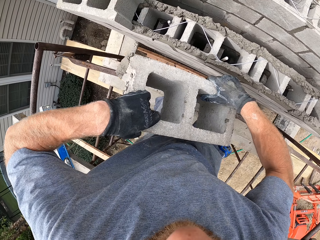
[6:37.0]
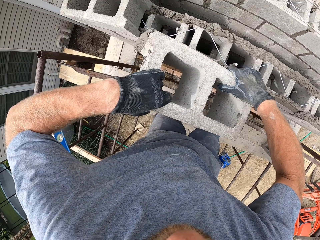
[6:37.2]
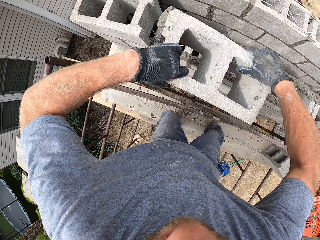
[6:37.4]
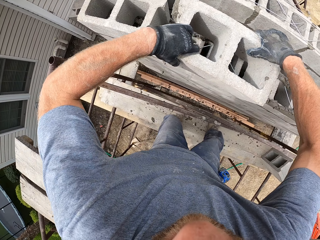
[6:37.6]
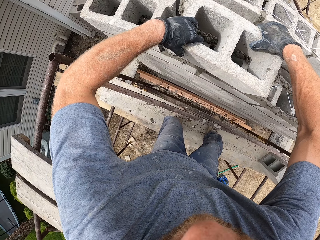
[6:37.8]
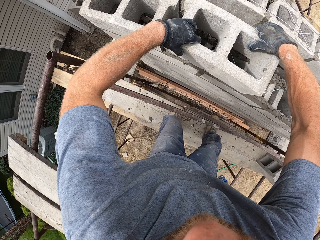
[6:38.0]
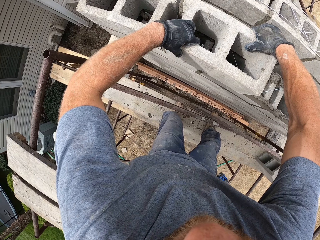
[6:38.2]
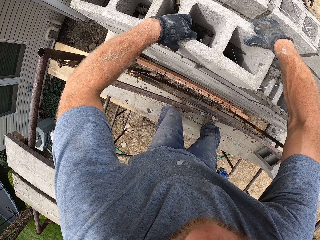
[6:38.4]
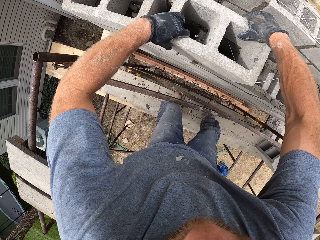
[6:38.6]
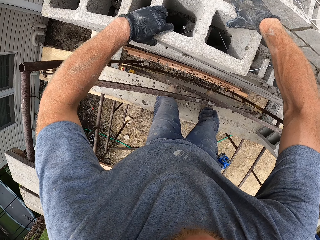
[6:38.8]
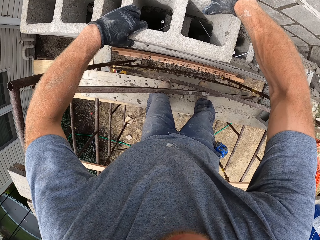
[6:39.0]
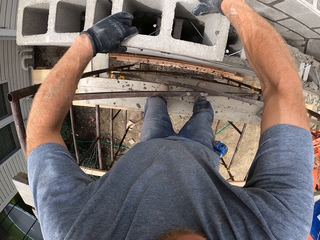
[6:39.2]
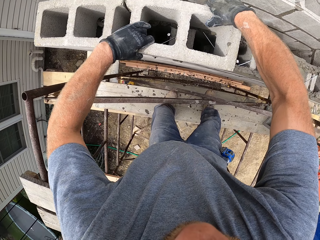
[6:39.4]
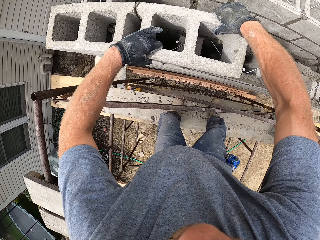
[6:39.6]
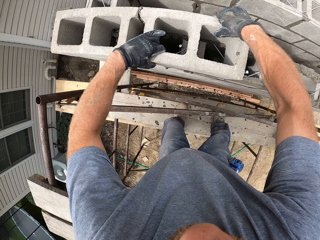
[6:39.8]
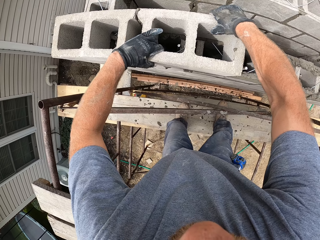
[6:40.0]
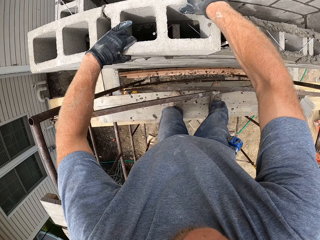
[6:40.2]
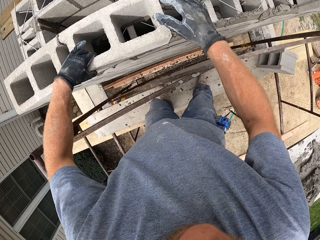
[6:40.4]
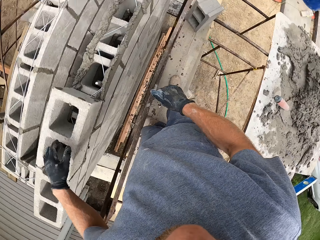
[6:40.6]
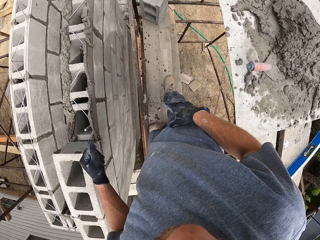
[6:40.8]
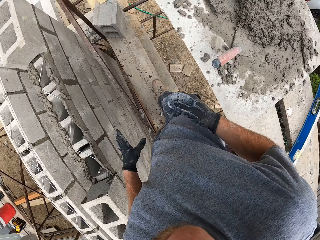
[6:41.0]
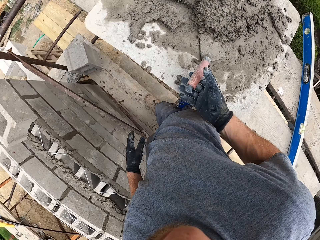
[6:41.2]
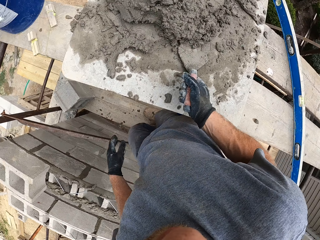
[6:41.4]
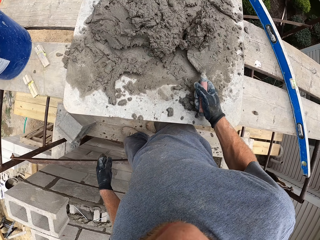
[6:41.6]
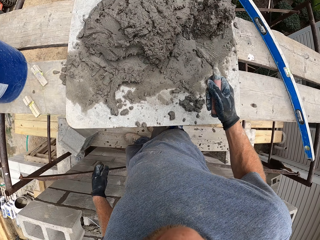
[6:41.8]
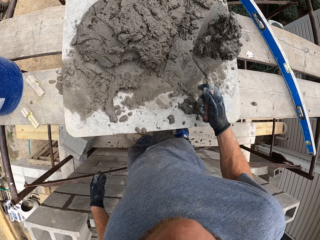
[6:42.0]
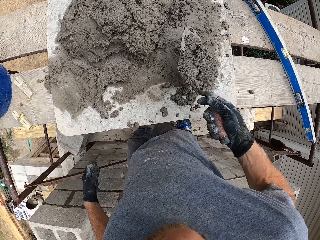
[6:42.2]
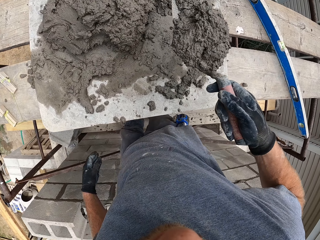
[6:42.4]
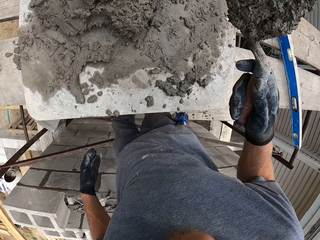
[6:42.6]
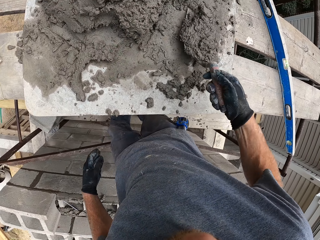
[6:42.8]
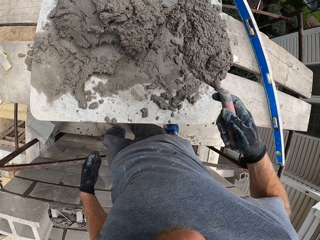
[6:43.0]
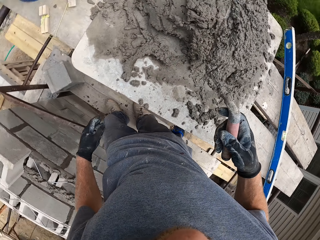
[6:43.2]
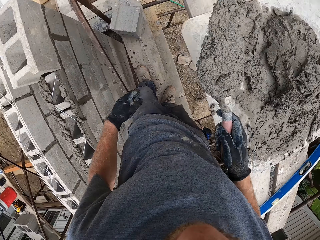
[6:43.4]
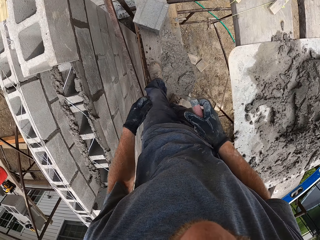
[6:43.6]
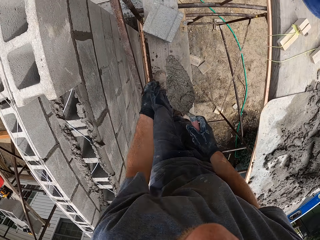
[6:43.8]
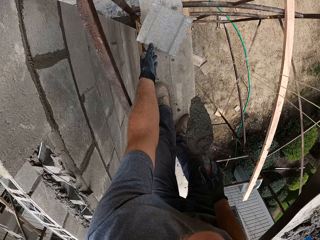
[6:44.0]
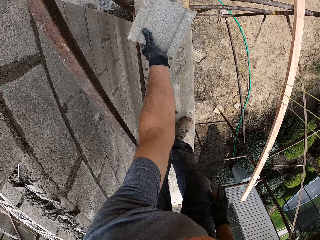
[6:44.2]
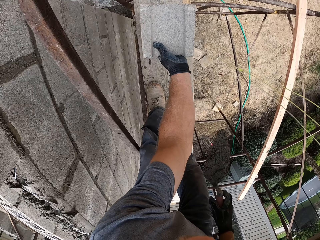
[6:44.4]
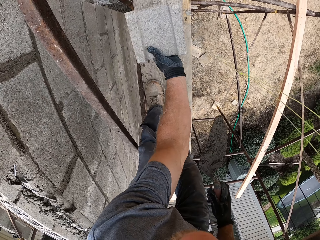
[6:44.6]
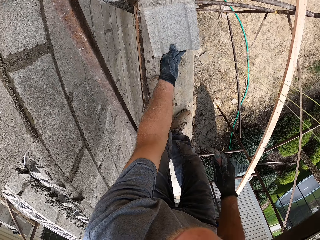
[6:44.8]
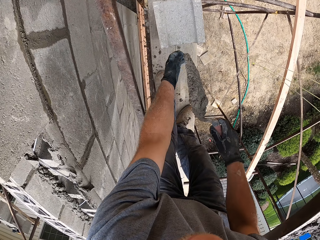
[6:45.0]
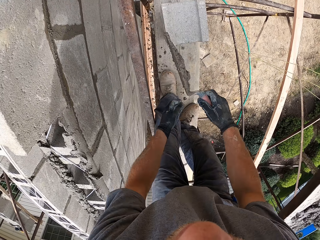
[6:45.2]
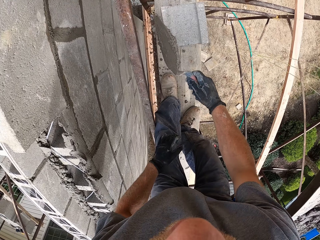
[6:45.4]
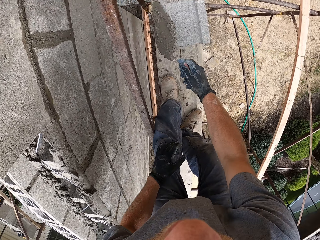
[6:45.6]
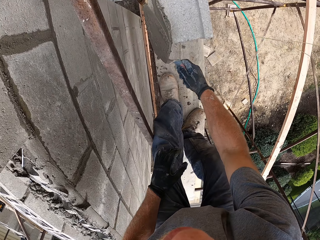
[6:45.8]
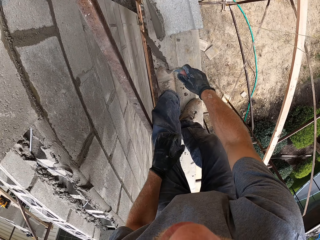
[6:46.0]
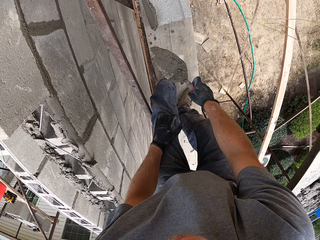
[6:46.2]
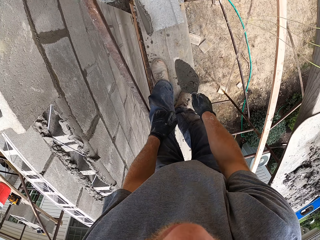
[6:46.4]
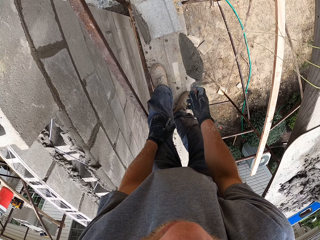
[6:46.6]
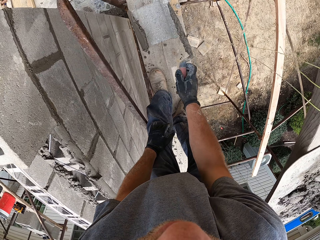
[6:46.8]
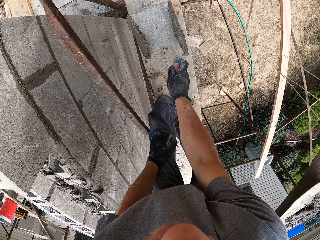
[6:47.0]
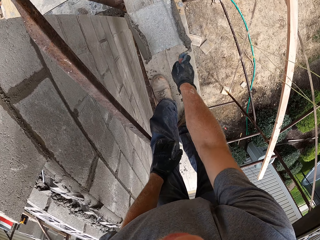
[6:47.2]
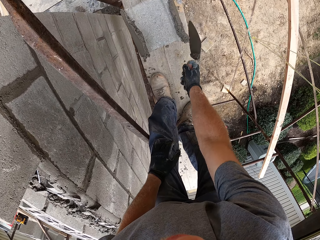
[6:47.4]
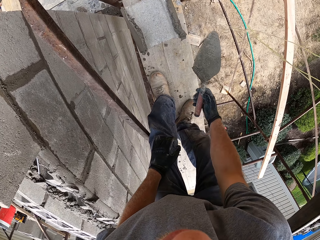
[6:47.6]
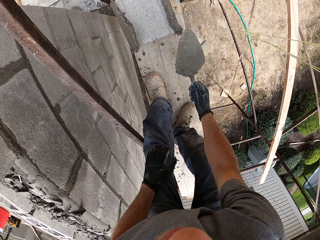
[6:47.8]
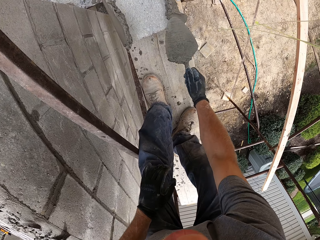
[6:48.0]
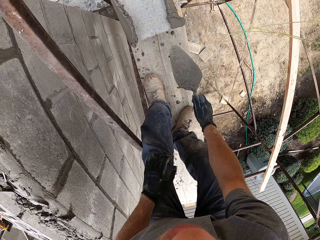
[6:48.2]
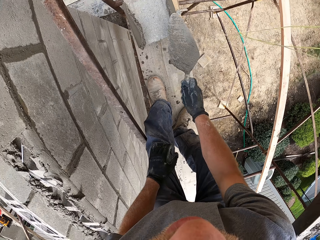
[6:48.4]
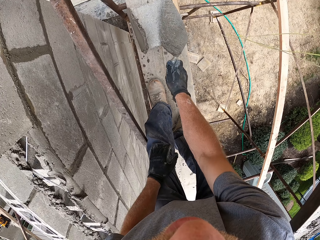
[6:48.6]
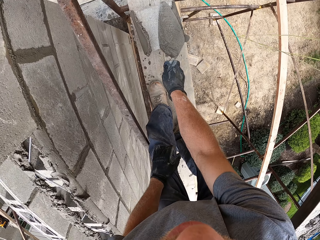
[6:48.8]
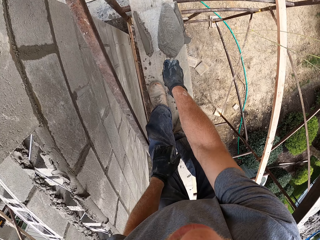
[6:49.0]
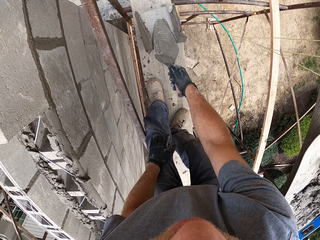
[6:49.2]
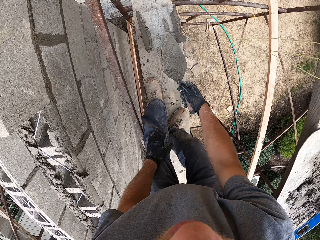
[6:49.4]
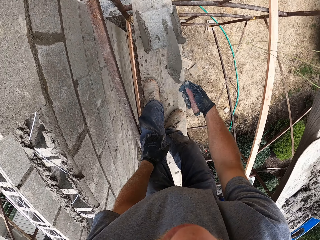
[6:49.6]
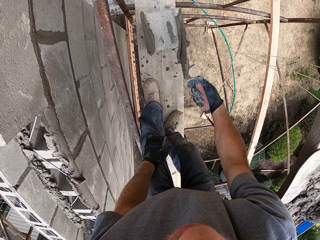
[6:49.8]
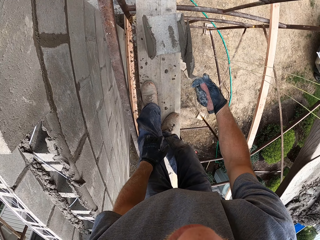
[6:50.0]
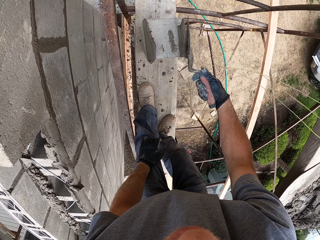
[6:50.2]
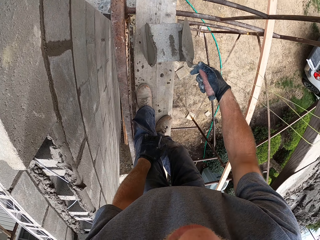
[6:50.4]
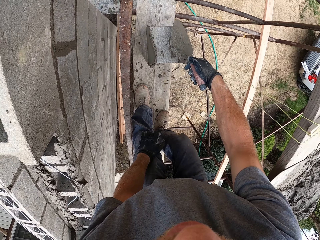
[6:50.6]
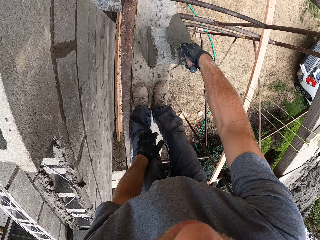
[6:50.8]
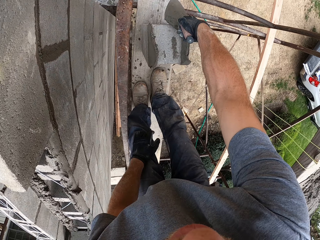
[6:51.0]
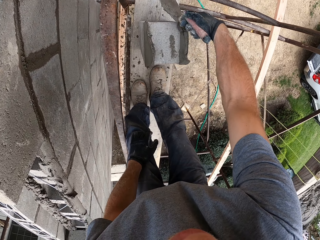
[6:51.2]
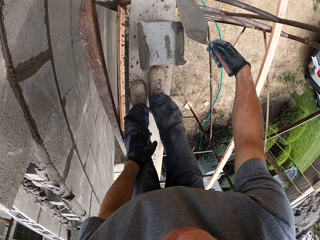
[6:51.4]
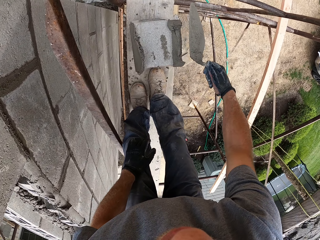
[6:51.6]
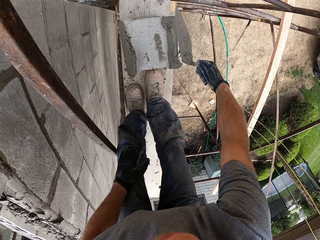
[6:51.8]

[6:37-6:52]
The camera wearer places the concrete brick or block on the heap of concrete bricks with mortar. They pick up a trowel with mortar. They scoop mortar on the plank with the trowel. They pull closer a concrete brick. They adjust a block on the standing platform. They pour the mortar on one side of the block. They pour the mortar on the other side of the block. They adjust the mortar on the block with the trowel.

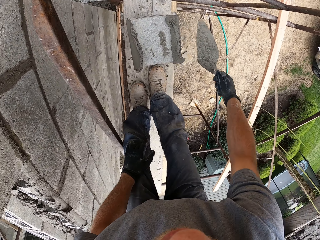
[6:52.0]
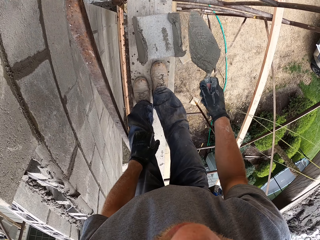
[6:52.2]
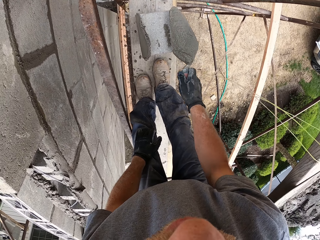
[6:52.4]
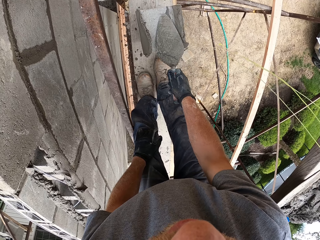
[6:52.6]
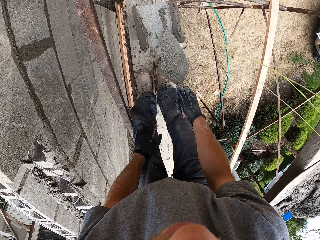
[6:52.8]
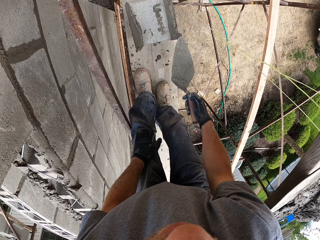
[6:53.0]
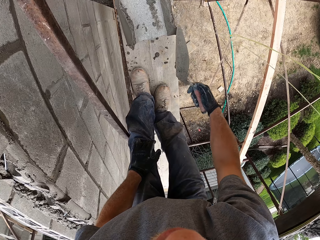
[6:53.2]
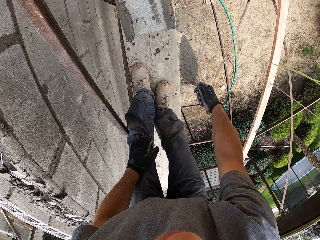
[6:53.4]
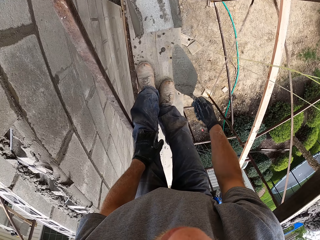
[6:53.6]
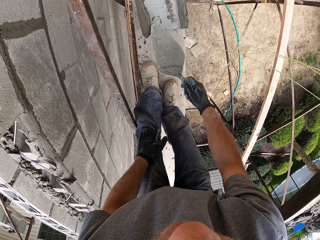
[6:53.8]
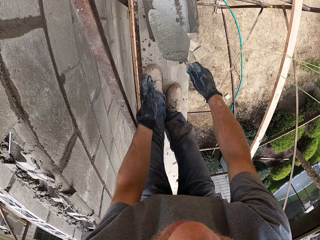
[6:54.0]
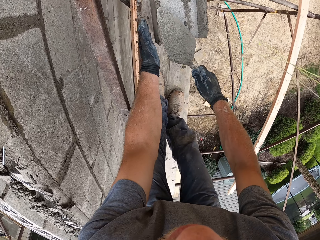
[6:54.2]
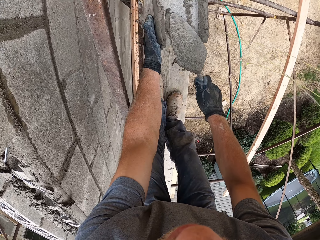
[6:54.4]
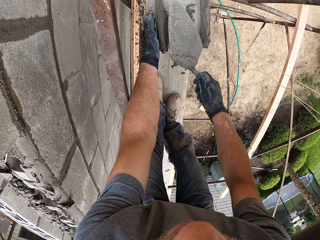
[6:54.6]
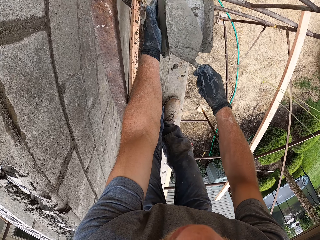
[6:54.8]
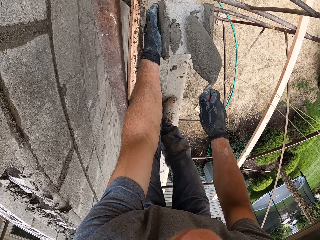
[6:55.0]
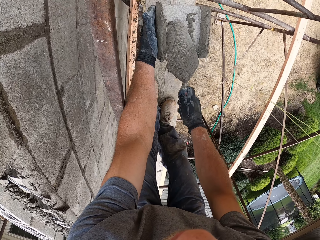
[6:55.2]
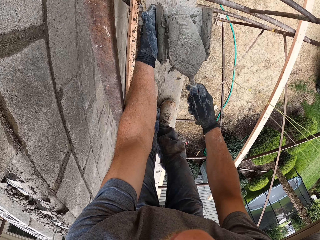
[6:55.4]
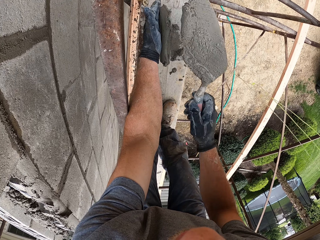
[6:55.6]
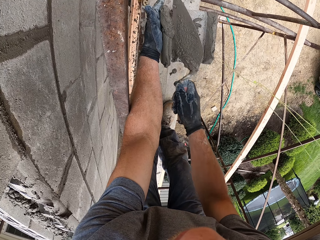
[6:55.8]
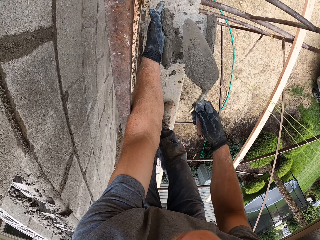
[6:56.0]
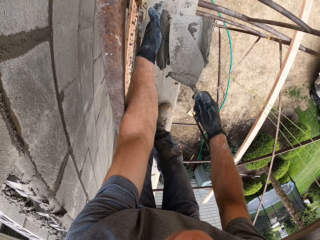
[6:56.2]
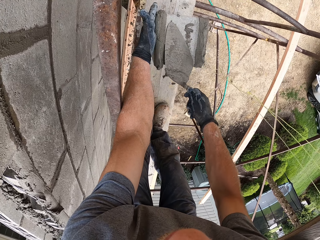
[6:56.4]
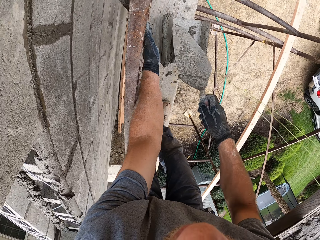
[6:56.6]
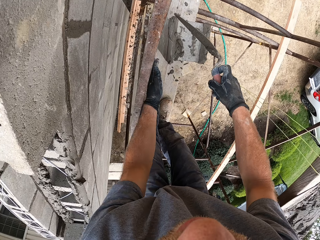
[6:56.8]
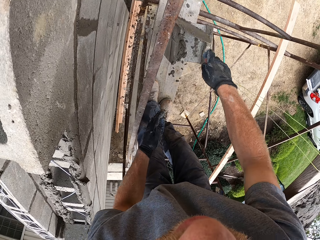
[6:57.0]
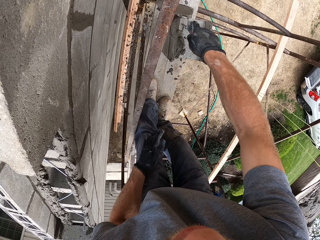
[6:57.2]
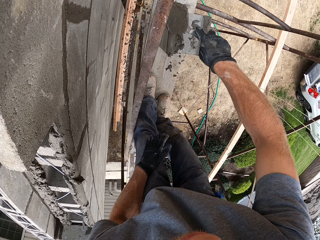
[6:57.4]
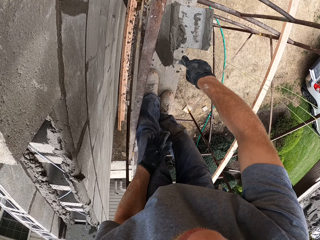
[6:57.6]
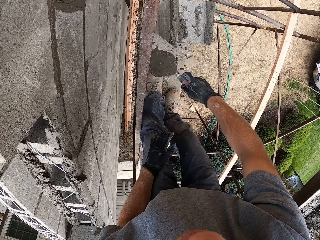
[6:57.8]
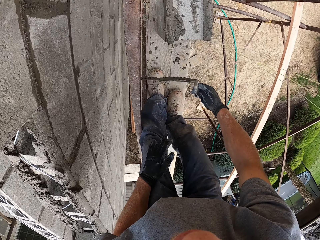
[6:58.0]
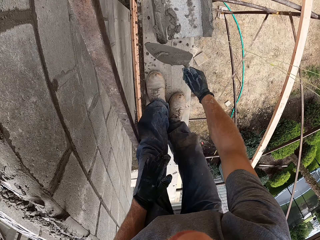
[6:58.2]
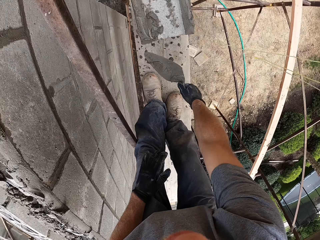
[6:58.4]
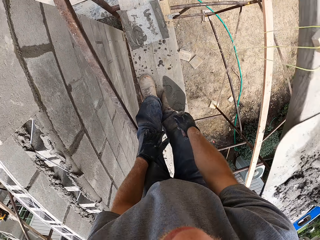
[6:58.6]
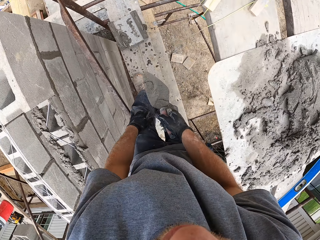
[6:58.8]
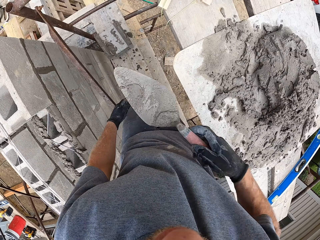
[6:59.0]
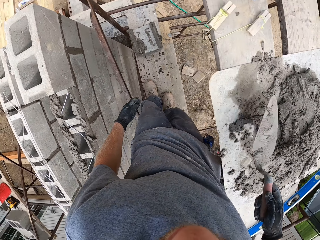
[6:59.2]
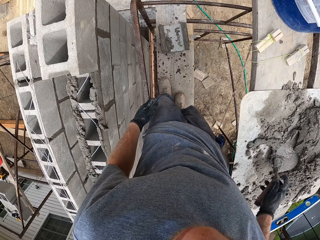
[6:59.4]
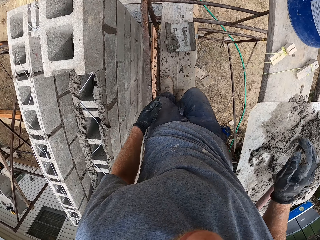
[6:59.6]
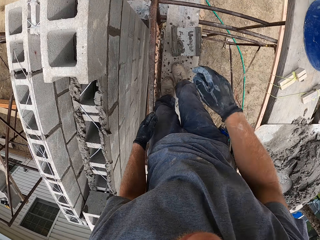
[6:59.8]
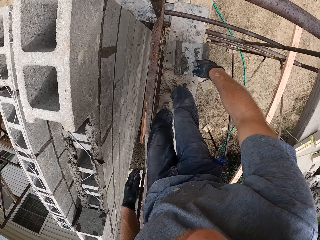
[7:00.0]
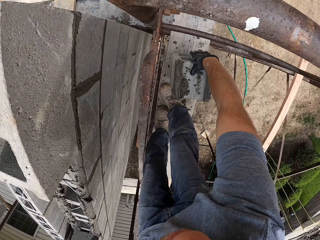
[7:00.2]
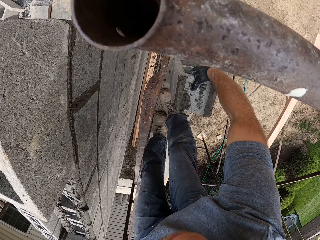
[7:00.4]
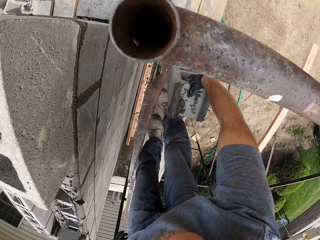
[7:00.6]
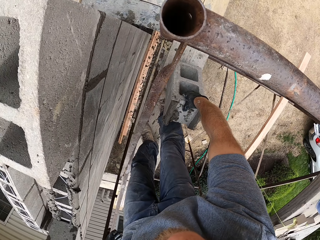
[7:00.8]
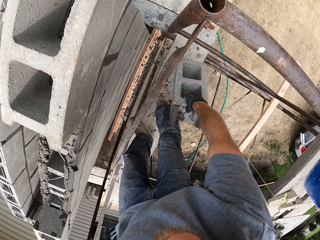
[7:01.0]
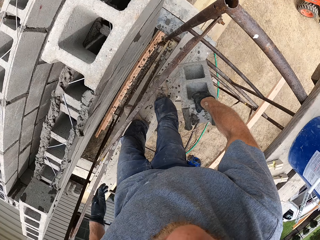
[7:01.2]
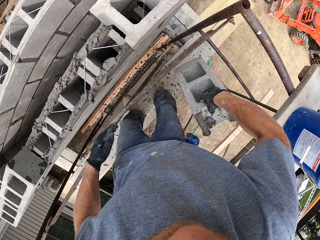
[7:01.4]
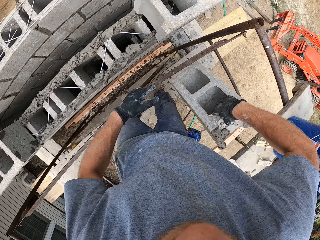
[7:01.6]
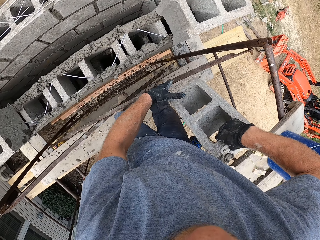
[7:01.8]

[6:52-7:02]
The camera wearer places the trowel on the flat surface with mortar. They pick up the block on the standing platform.
